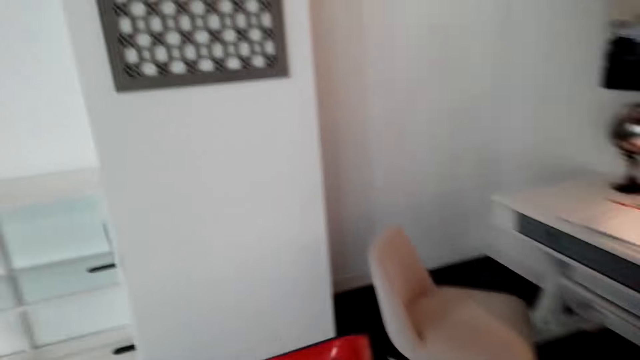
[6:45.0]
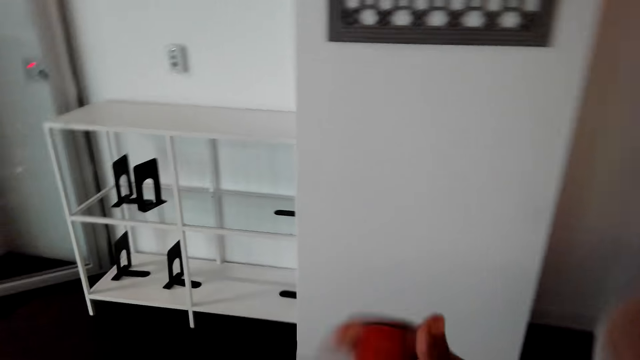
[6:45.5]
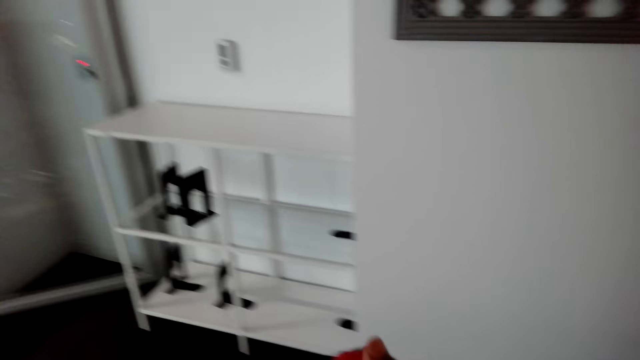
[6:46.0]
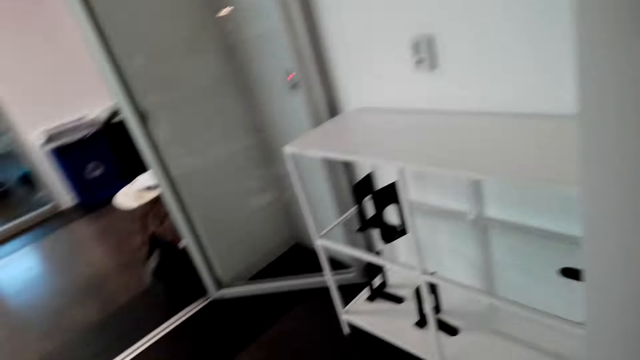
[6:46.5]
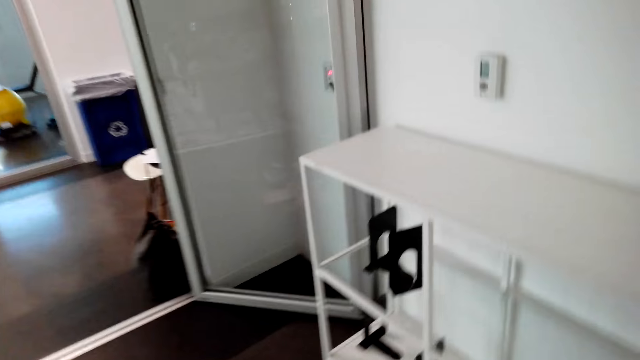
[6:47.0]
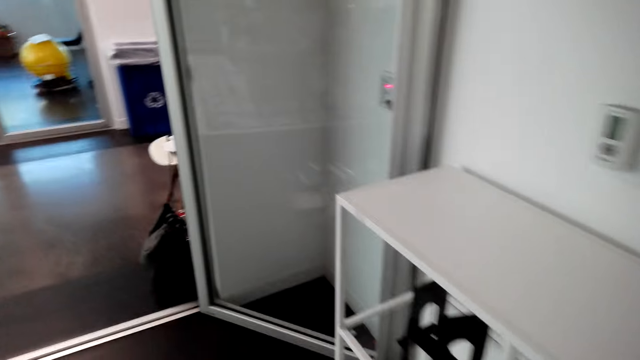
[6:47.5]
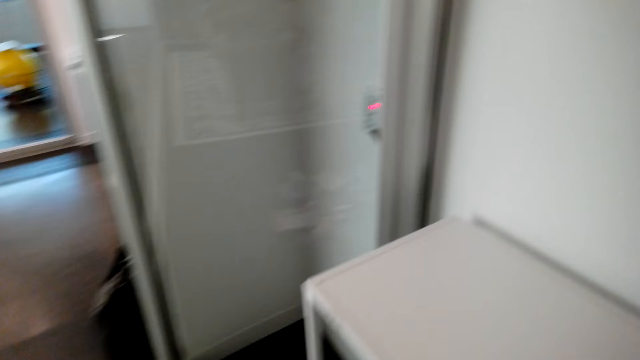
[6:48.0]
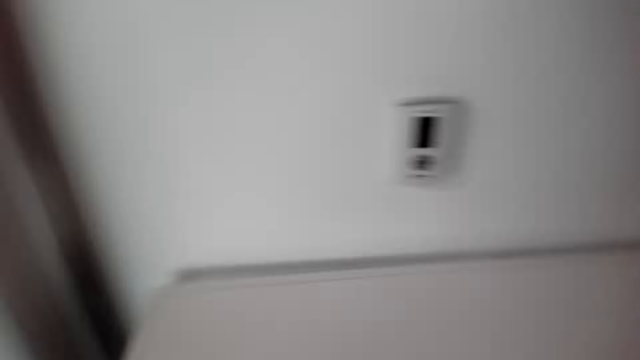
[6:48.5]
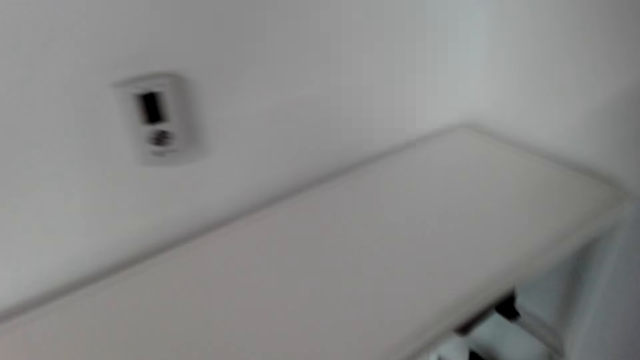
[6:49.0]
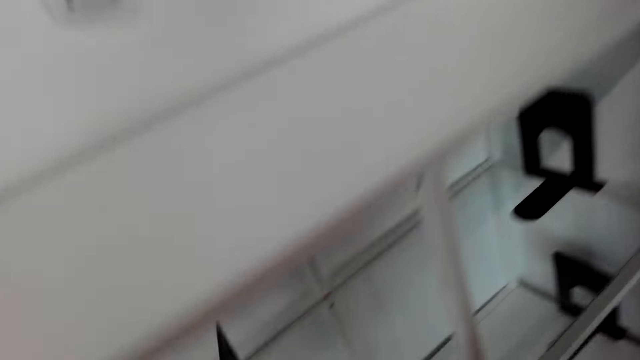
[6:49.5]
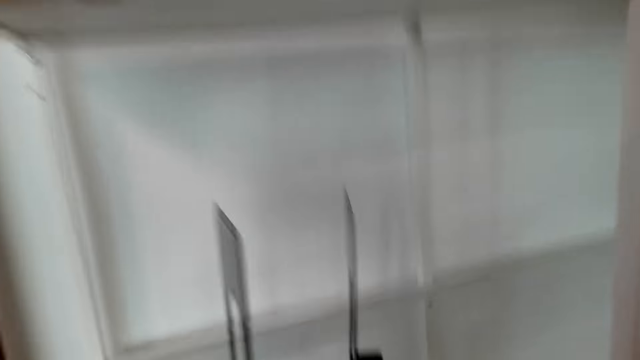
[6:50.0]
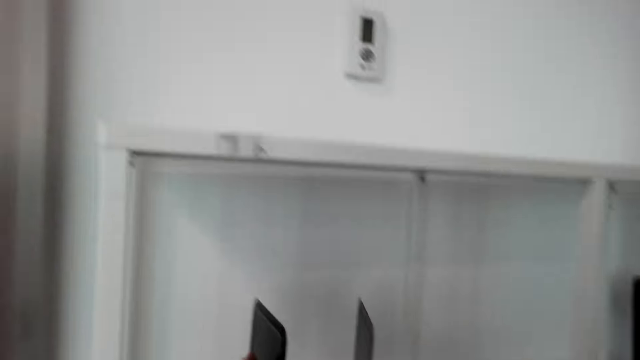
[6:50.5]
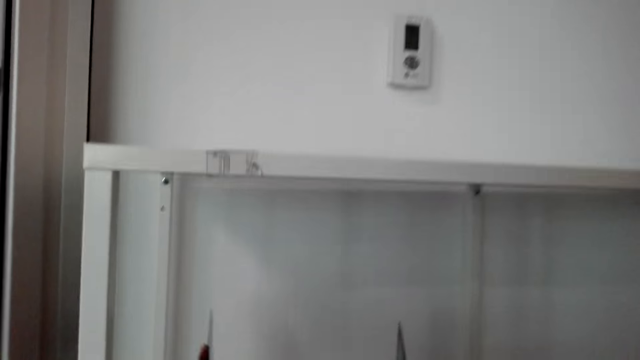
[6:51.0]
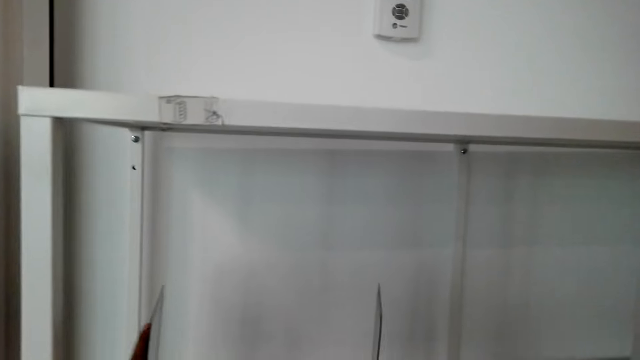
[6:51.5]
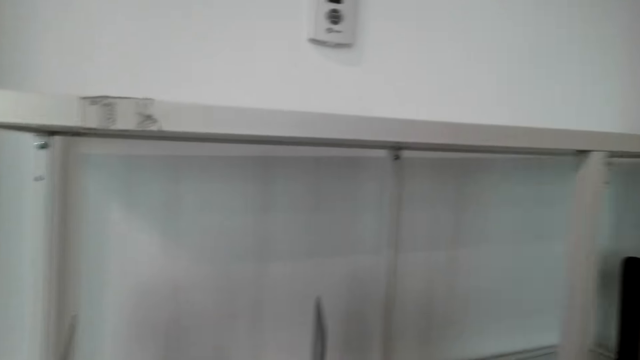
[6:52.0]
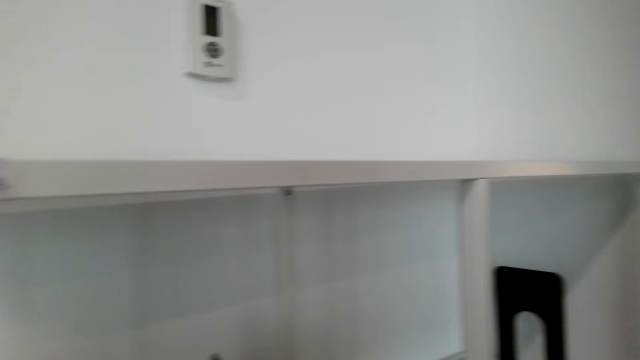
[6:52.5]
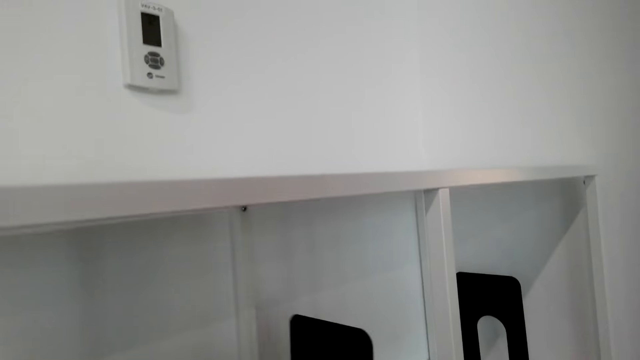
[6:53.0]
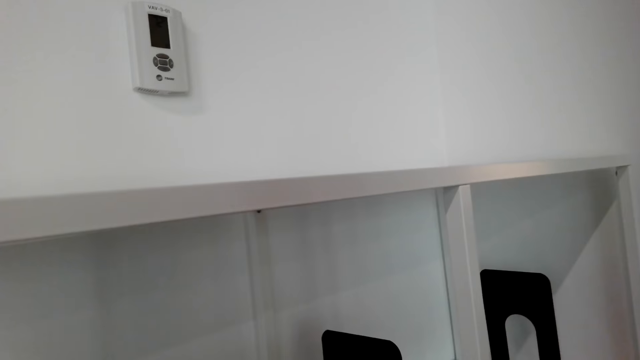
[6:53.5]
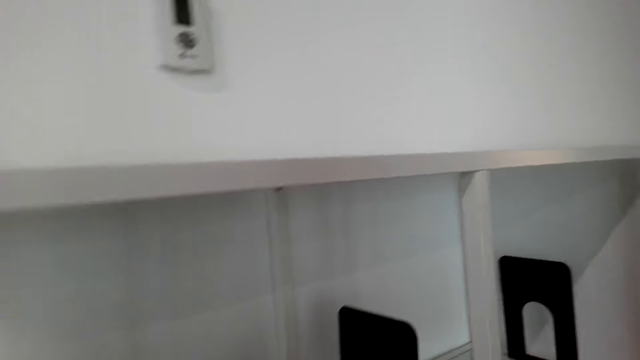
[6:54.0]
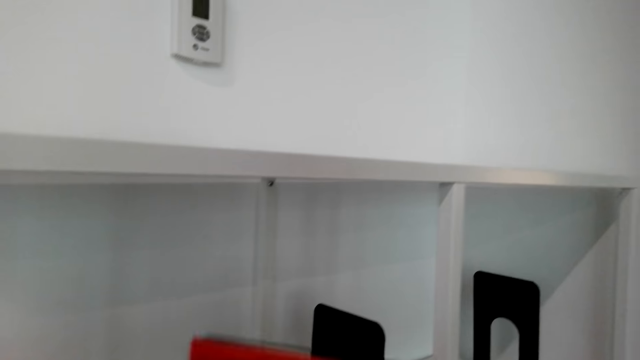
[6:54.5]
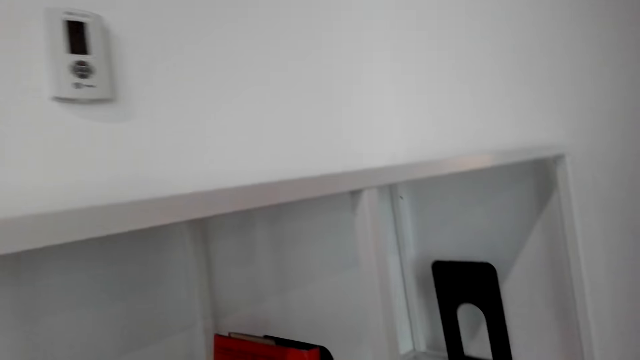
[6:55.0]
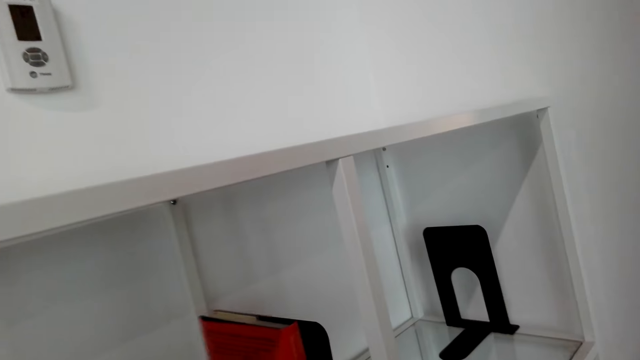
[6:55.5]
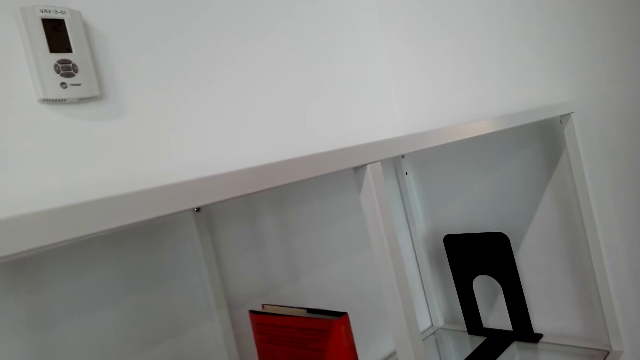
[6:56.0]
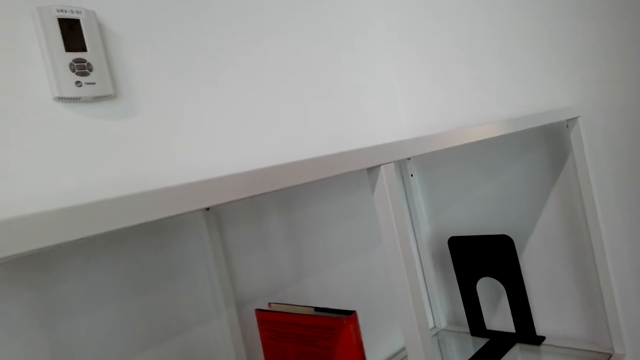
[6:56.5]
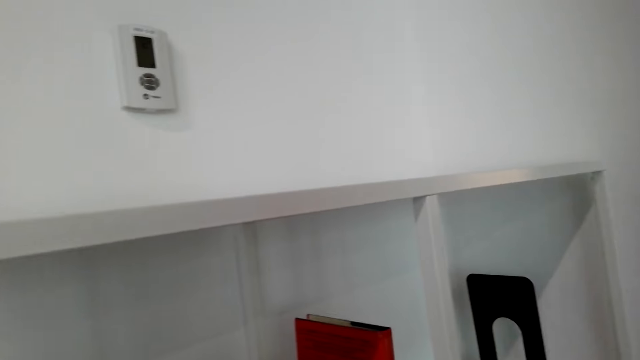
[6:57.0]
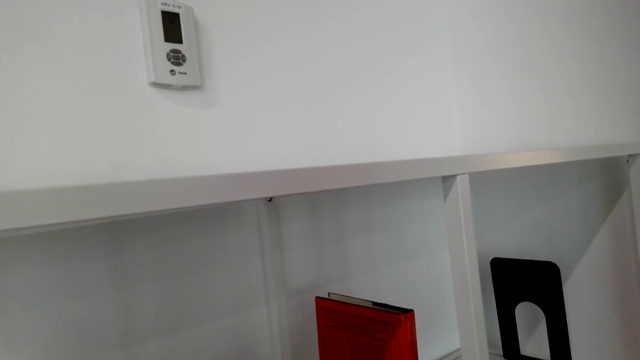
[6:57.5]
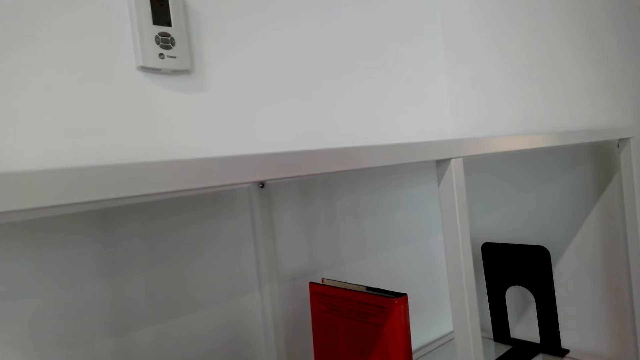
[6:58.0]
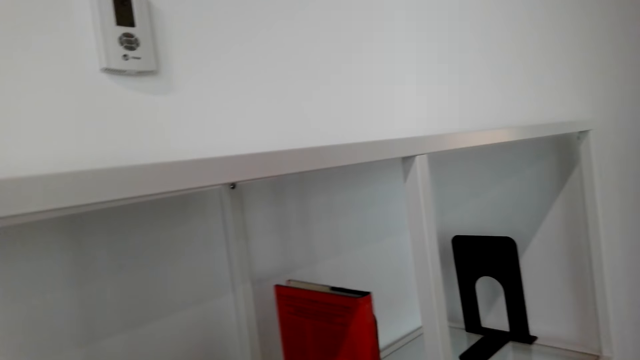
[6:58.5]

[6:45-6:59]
The camera wearer bends down, moves a stand and puts a book on a shelf. They arrange books in the shelf.

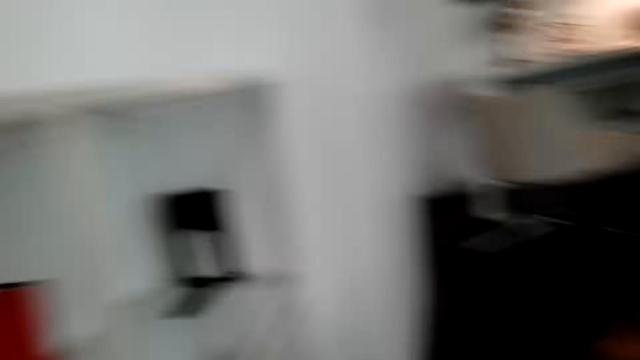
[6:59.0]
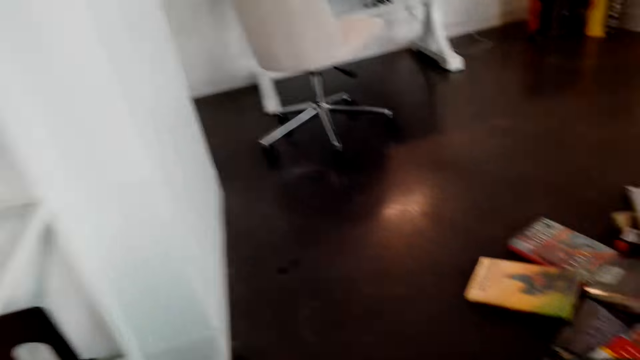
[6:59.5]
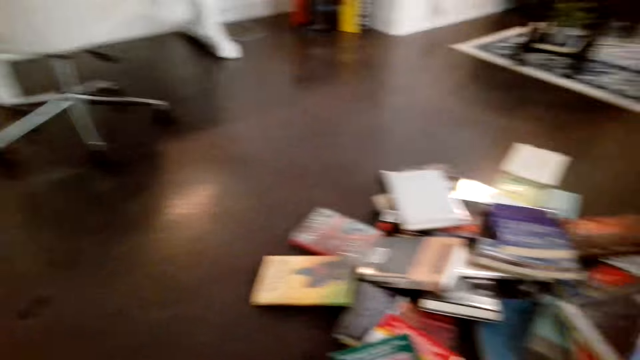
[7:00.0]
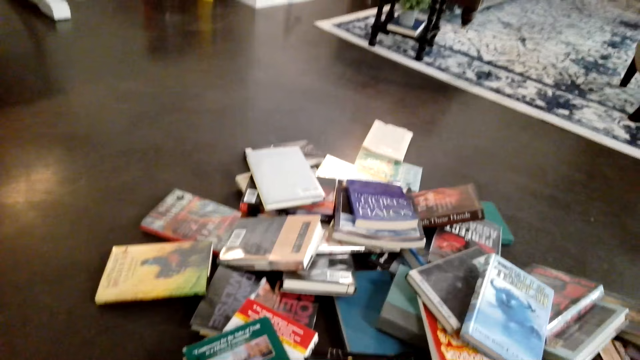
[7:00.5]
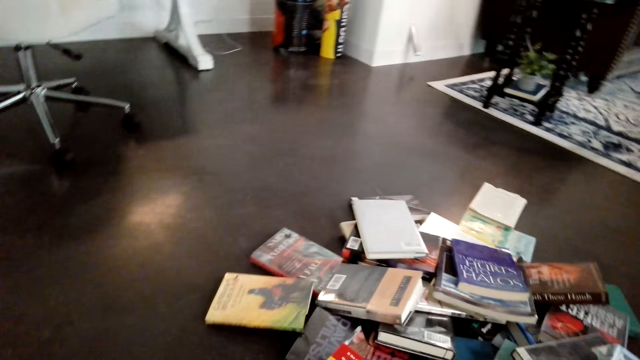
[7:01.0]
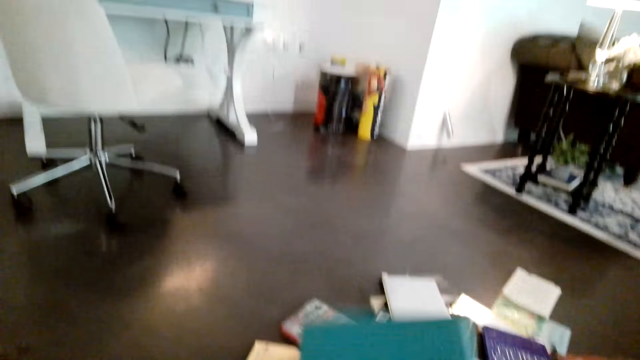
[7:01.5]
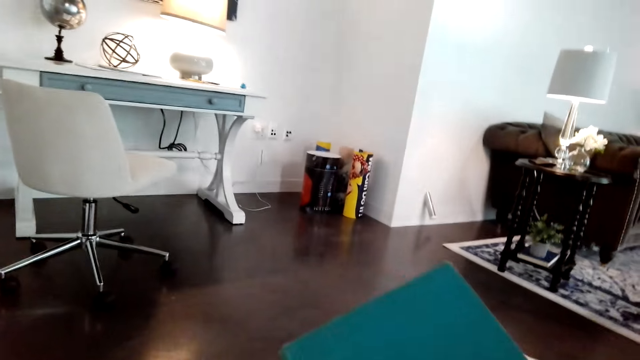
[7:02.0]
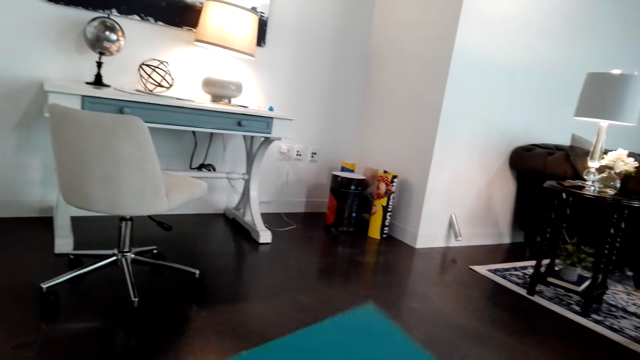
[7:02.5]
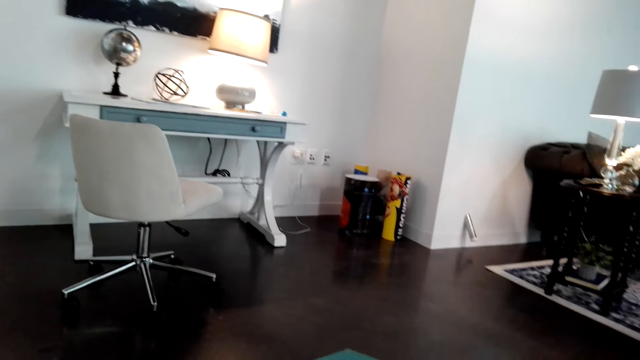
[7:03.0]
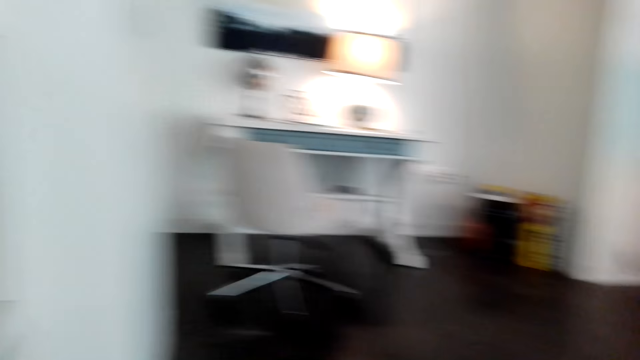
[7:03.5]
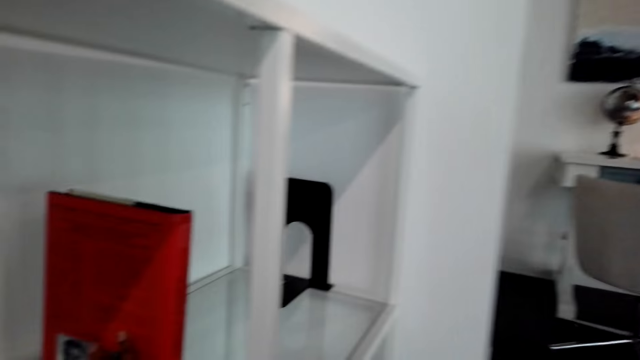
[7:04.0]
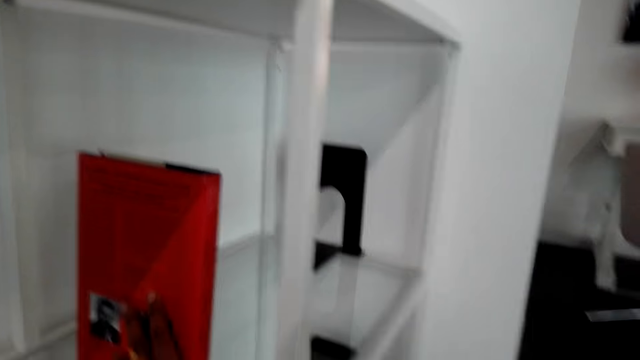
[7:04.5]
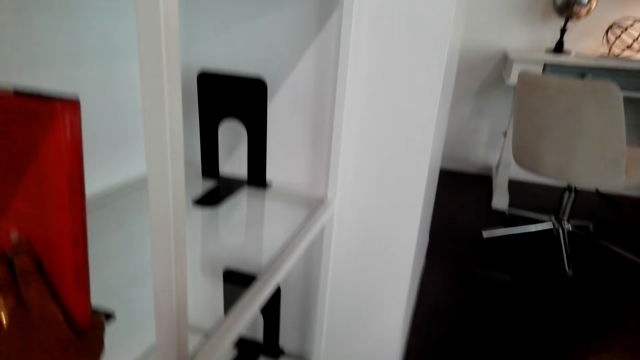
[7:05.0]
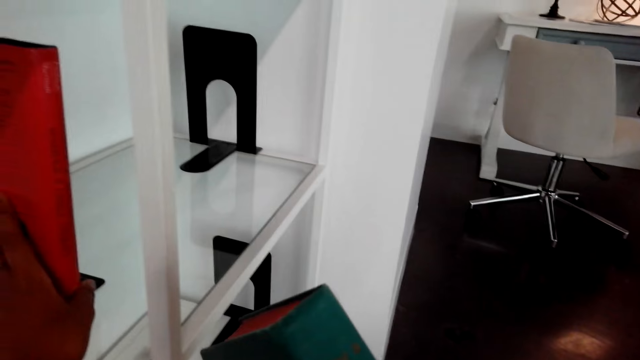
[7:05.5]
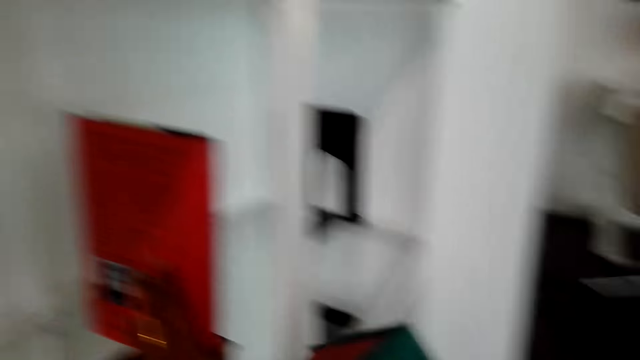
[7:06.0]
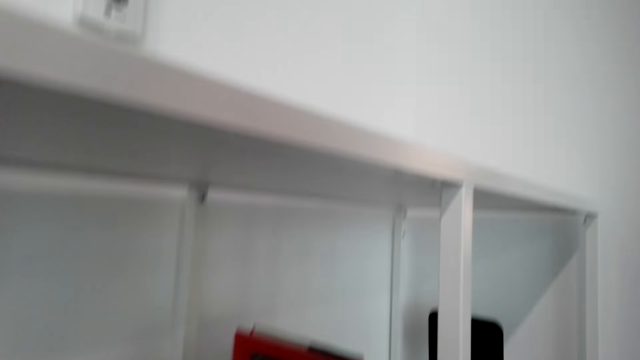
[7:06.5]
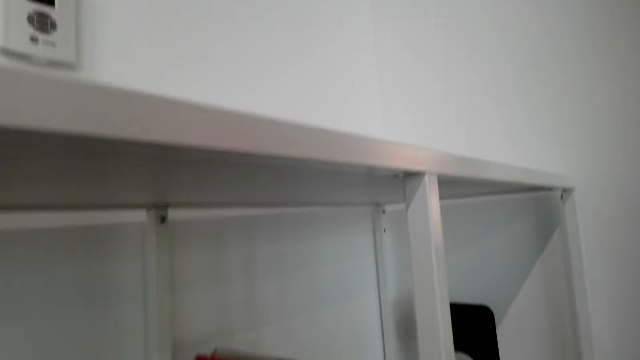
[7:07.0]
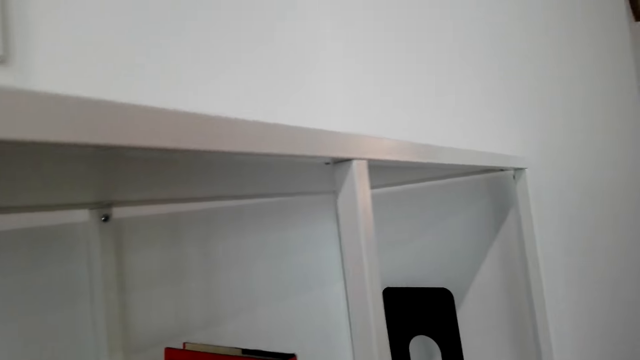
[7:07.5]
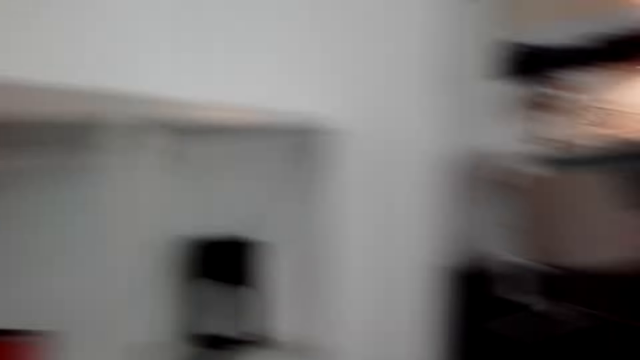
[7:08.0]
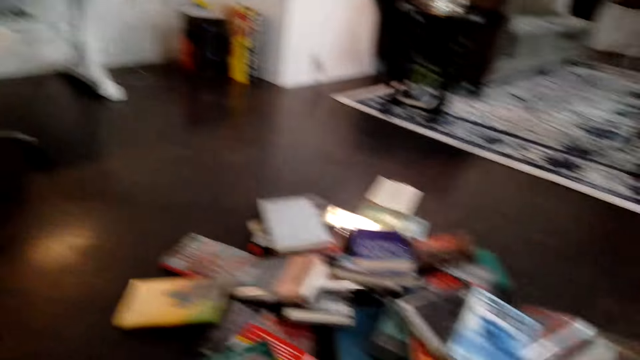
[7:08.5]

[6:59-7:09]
The camera wearer picks books from the floor. They arrange books in a shelf and put a book on the shelf.
